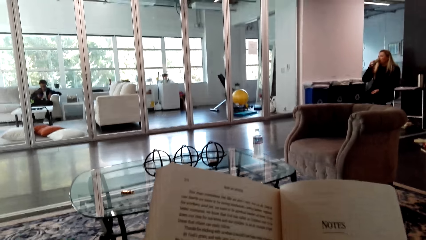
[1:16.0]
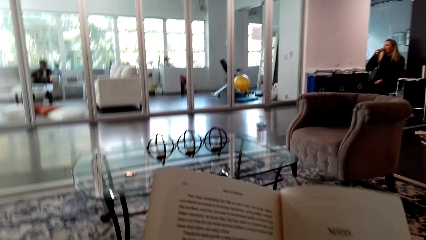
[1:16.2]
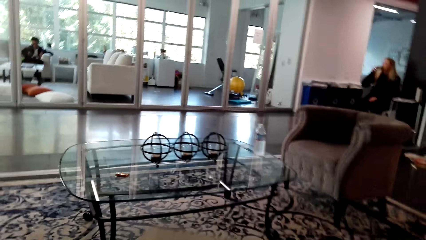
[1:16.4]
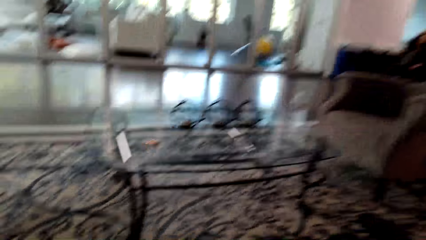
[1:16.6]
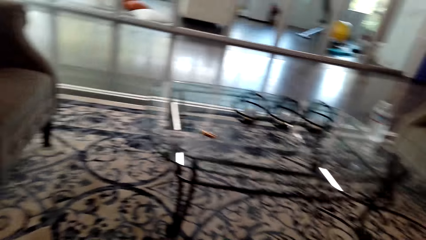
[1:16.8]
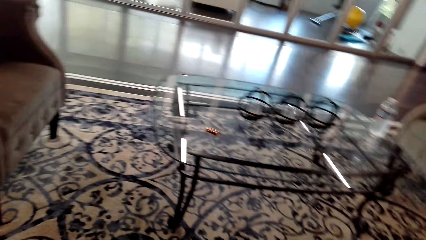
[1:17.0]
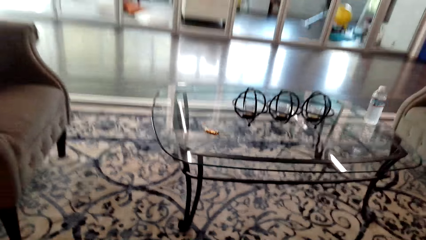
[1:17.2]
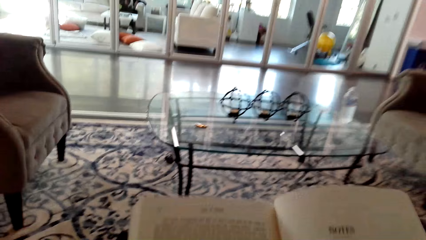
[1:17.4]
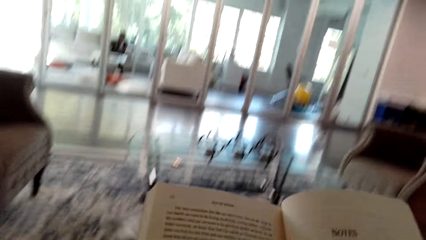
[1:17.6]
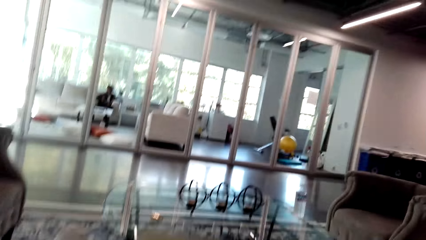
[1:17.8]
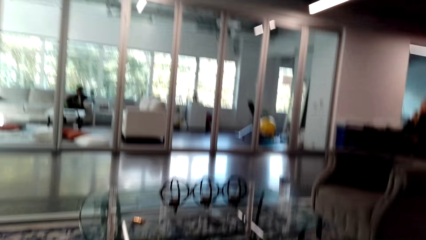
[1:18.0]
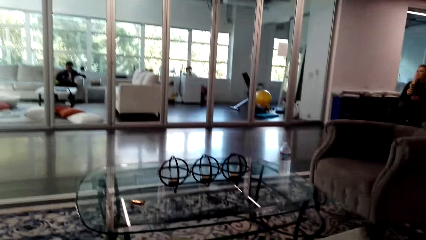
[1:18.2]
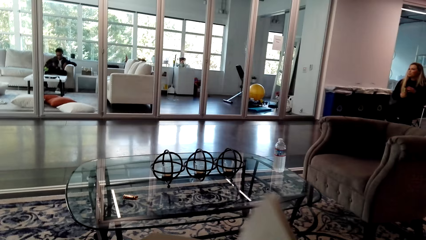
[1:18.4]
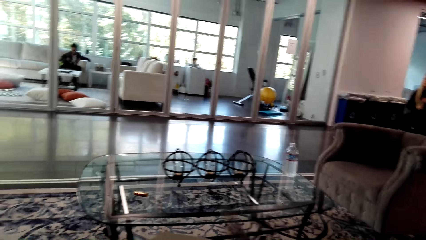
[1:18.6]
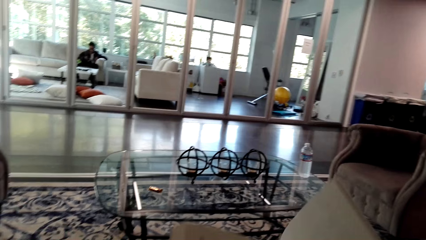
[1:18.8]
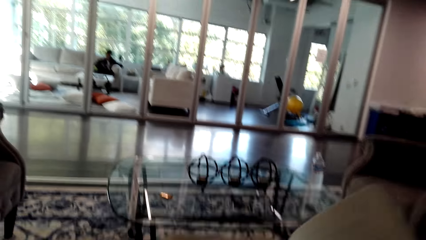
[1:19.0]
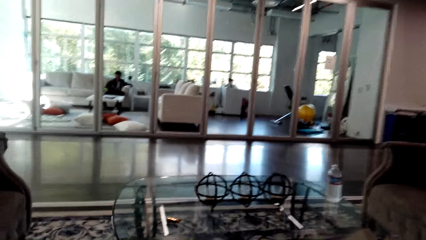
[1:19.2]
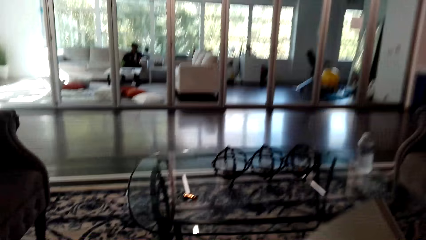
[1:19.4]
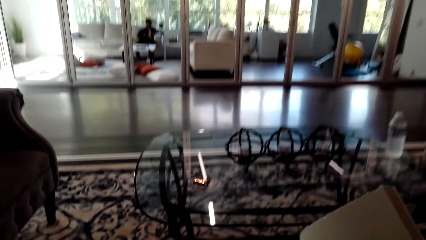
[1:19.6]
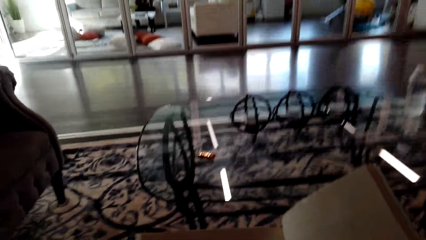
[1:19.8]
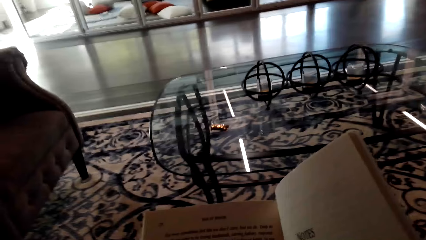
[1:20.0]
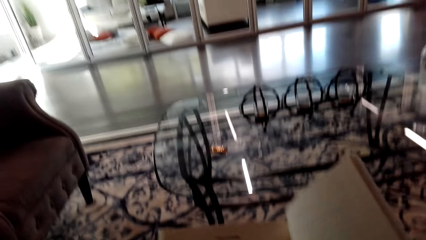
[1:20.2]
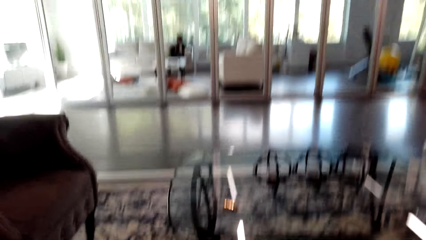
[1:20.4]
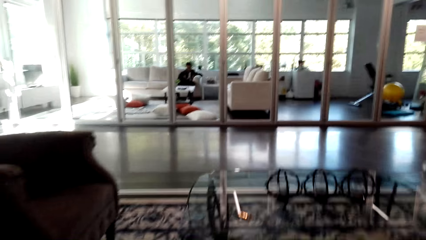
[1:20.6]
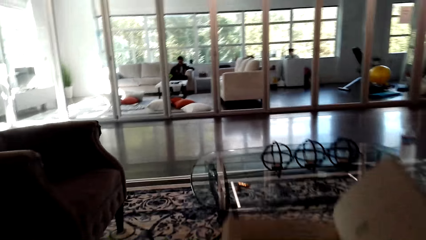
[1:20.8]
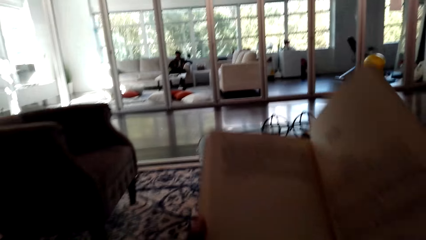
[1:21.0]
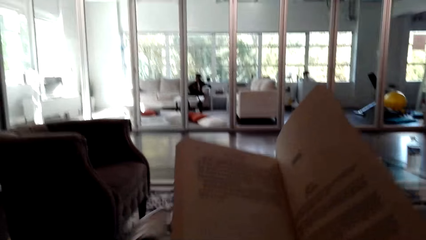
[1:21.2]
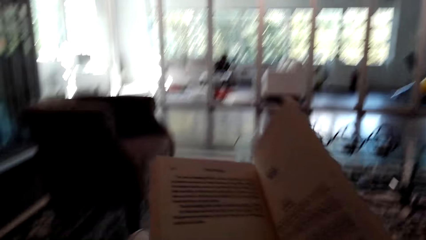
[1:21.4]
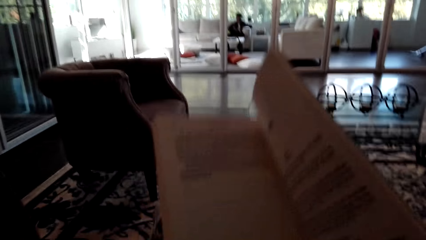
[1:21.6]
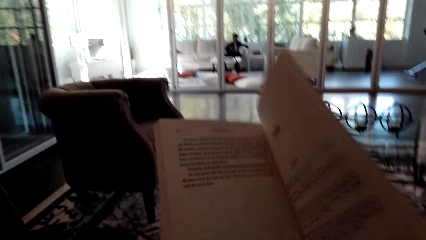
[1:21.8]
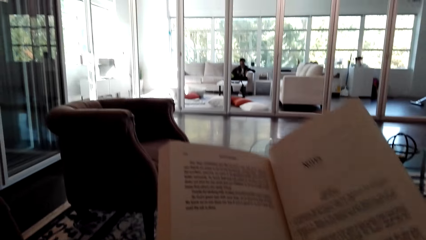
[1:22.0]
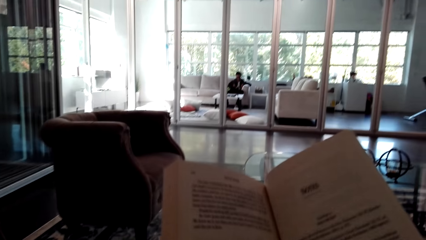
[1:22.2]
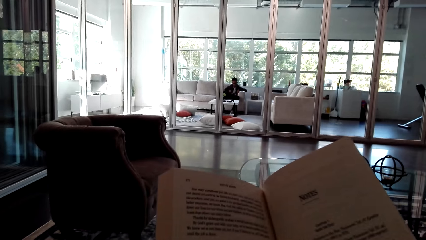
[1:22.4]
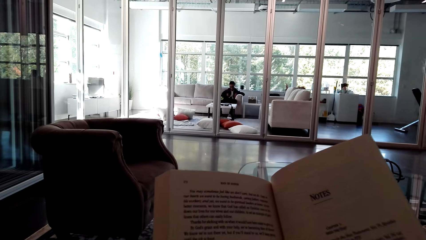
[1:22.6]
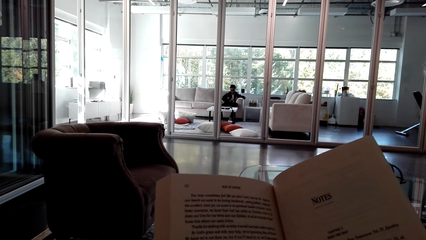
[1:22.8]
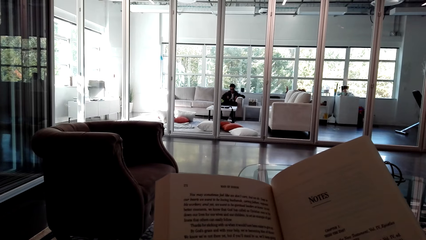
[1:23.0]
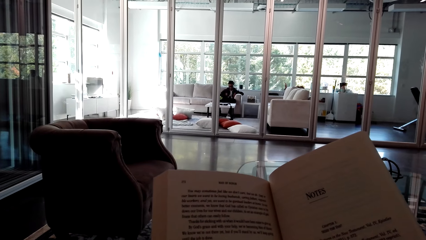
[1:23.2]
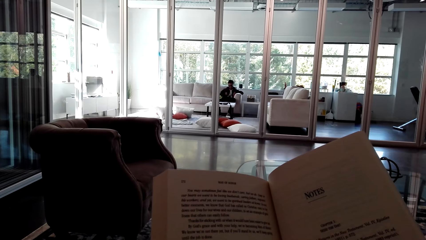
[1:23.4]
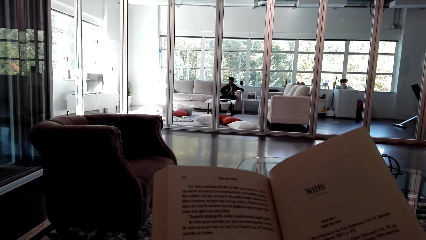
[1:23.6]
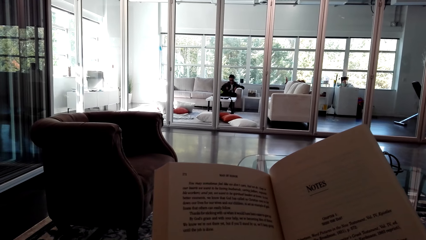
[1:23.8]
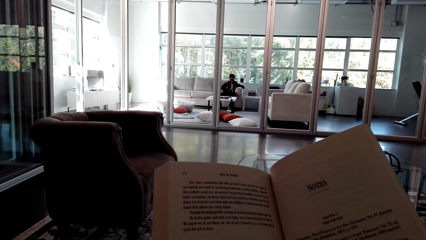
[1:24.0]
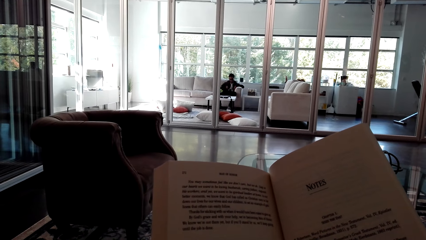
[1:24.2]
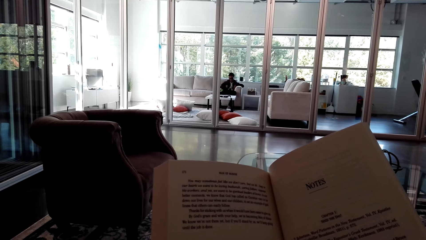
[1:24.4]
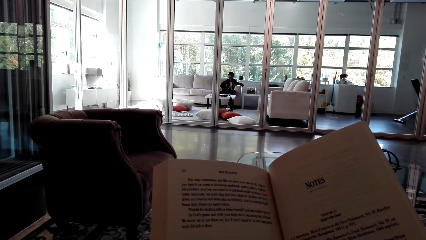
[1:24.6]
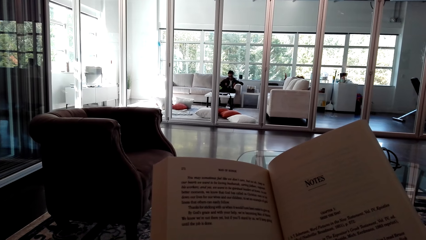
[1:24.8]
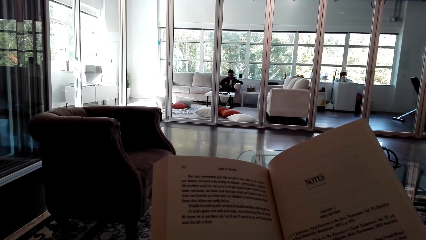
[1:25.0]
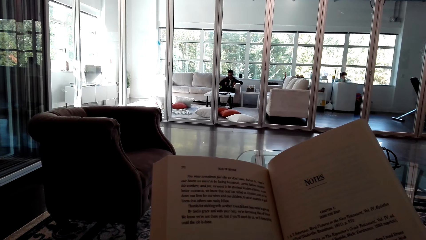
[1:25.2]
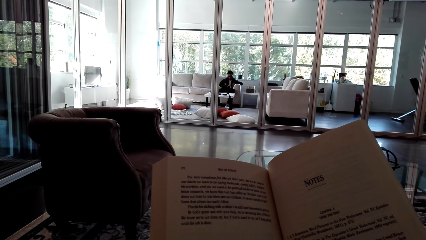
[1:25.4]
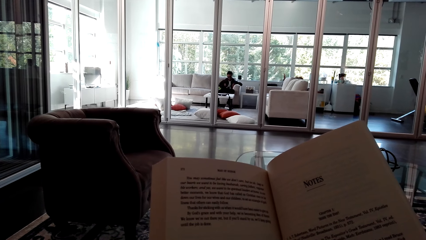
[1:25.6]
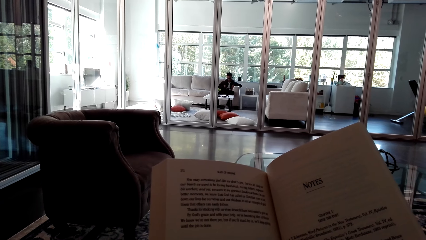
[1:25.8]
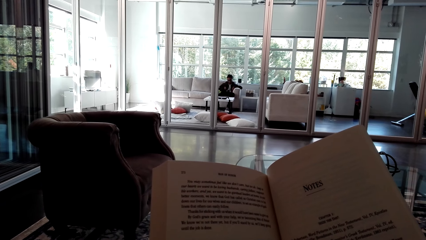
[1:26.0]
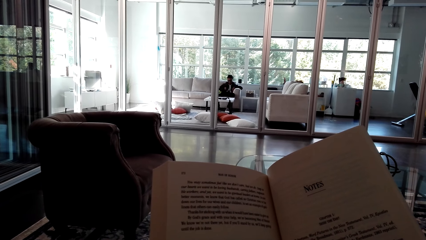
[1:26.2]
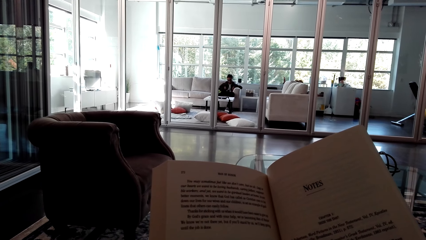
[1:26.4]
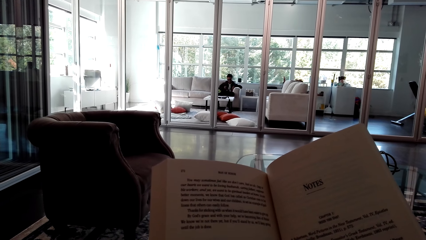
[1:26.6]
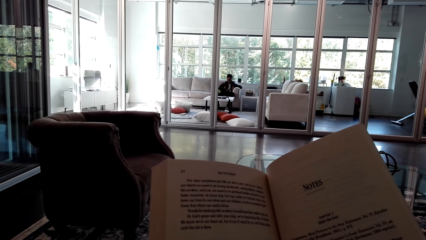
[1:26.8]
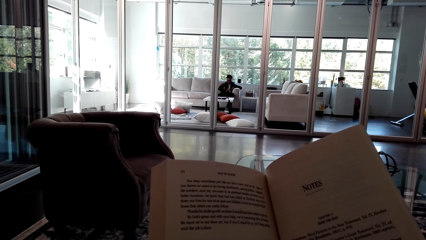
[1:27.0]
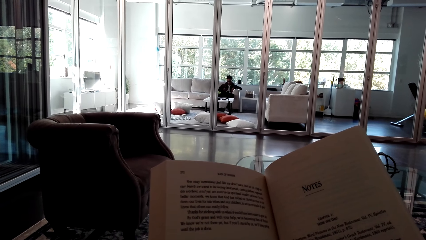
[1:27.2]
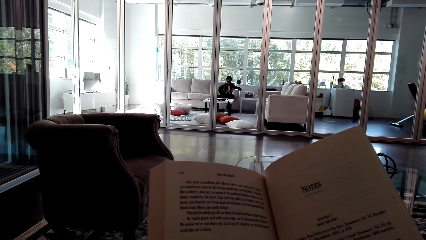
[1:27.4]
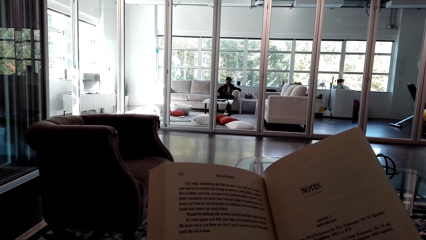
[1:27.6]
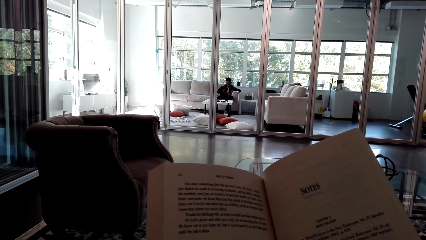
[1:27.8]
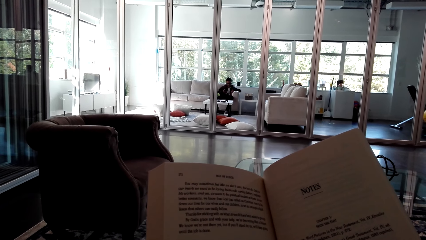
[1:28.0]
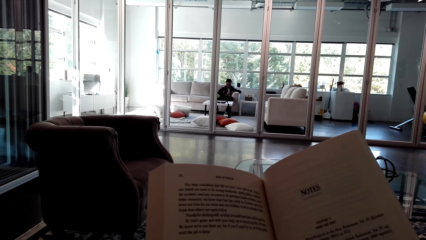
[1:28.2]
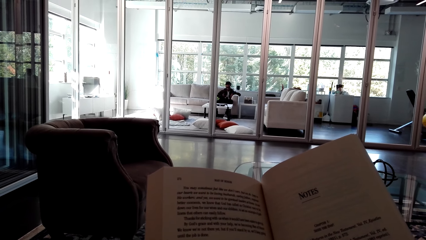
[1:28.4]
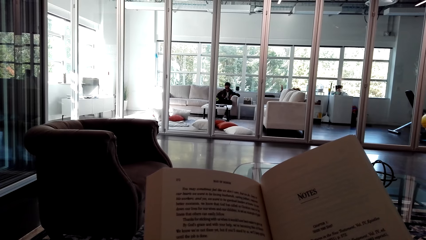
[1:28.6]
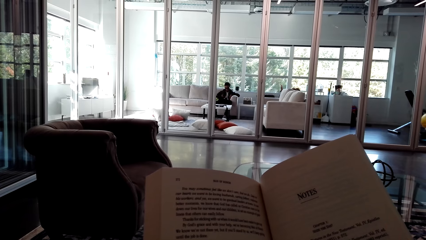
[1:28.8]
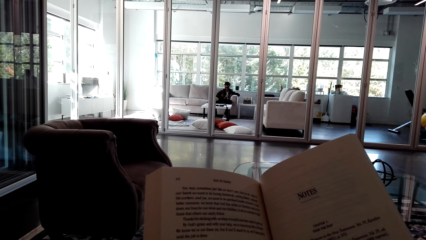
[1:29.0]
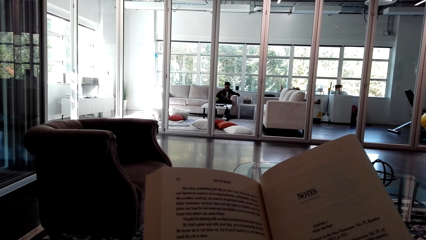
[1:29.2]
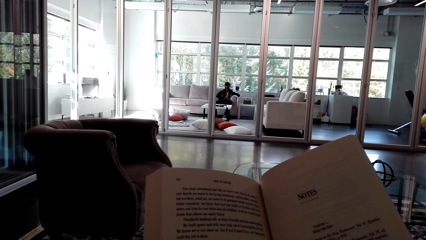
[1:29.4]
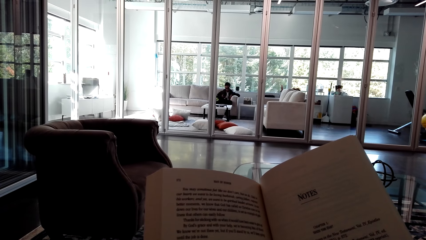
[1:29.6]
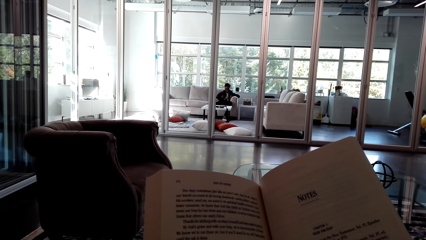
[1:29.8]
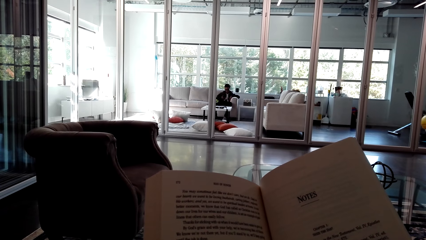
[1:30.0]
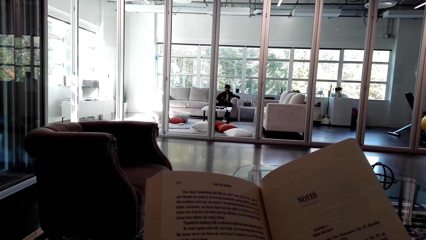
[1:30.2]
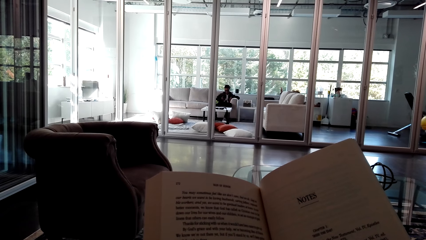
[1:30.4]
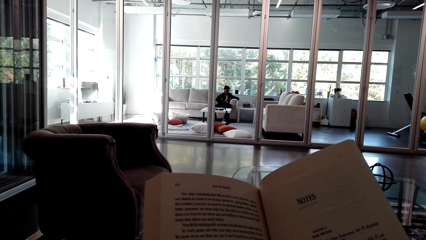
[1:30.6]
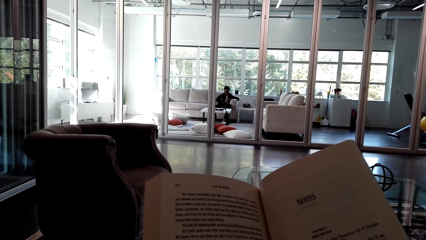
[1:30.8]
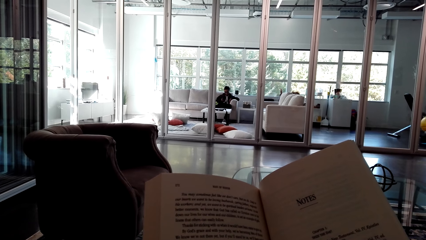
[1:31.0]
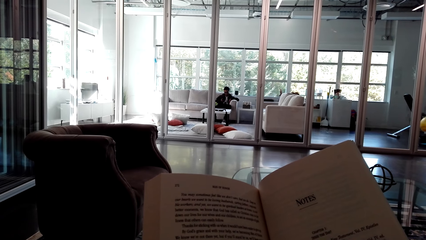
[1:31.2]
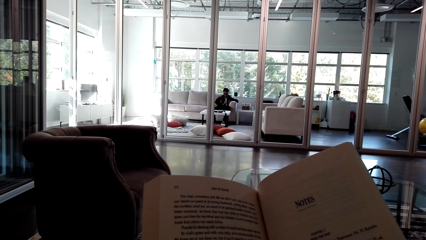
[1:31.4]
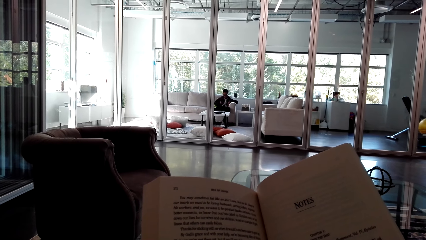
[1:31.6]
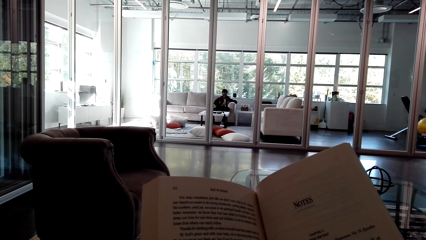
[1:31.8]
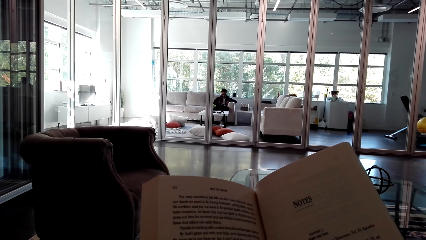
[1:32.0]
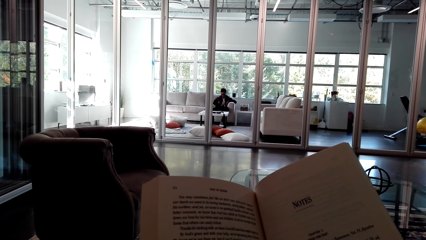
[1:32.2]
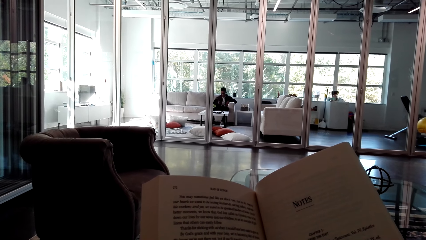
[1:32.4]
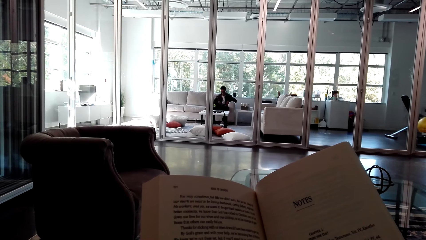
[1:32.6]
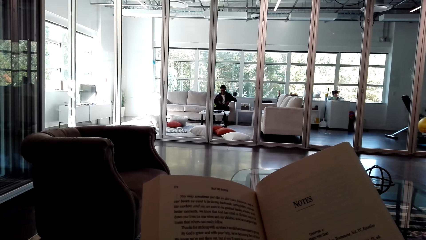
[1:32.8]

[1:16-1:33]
The camera wearer adjusts herself. She moves on her seat. She reads a book. She reads the book.
